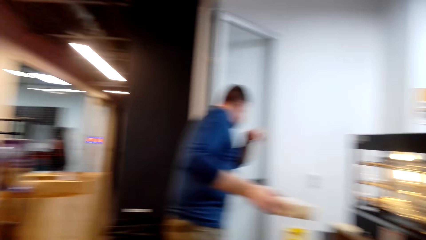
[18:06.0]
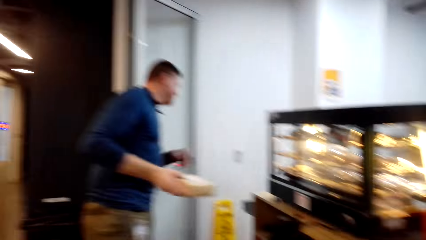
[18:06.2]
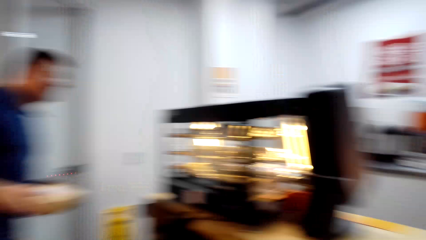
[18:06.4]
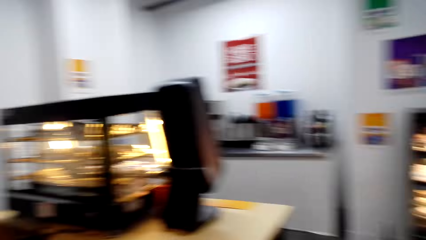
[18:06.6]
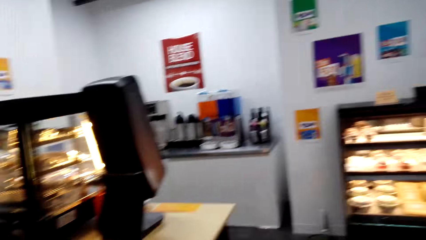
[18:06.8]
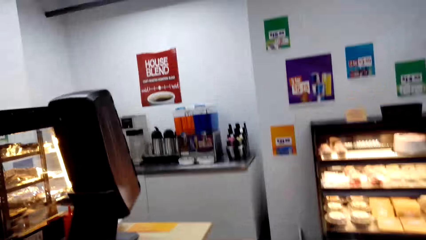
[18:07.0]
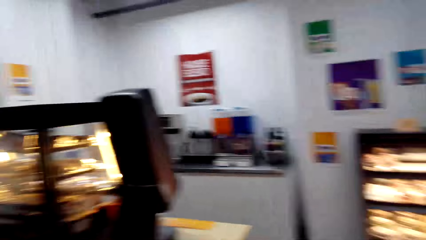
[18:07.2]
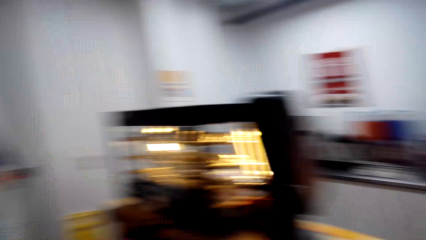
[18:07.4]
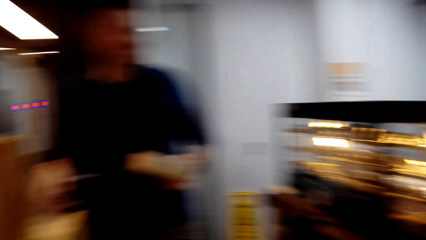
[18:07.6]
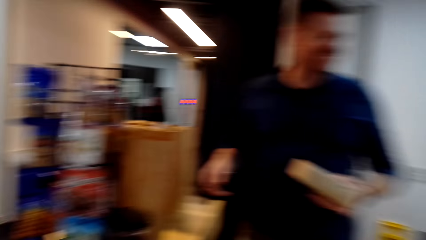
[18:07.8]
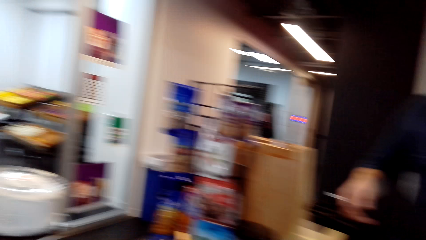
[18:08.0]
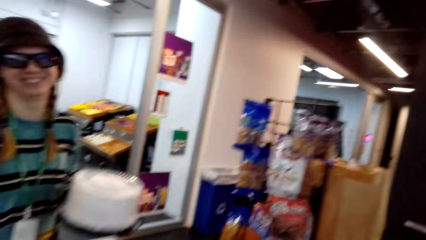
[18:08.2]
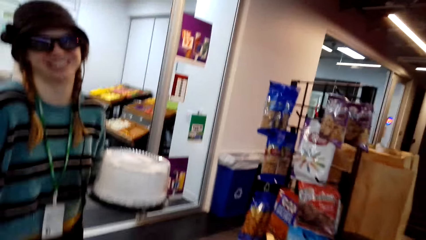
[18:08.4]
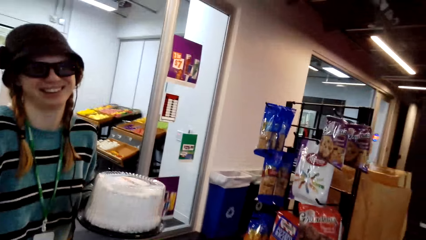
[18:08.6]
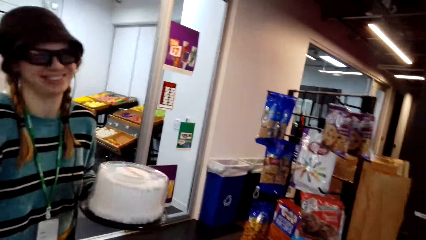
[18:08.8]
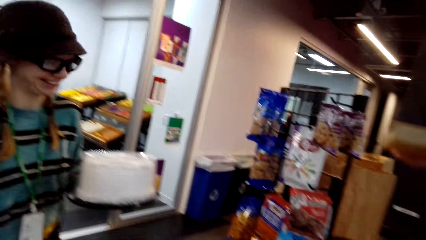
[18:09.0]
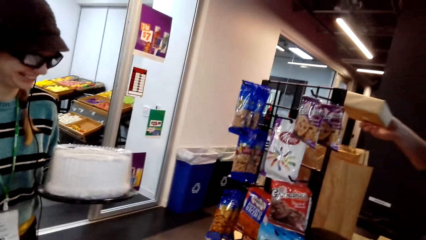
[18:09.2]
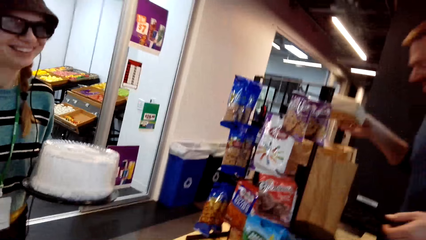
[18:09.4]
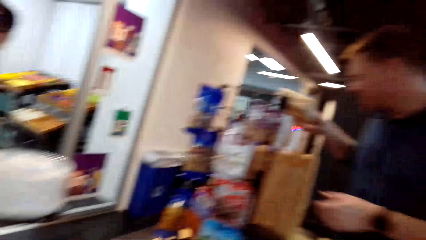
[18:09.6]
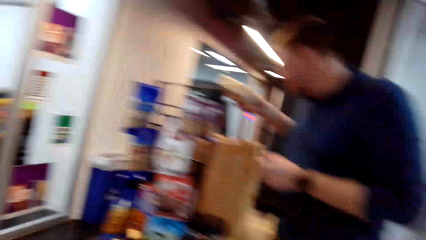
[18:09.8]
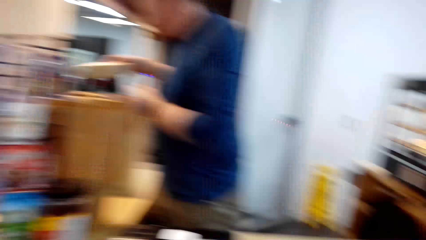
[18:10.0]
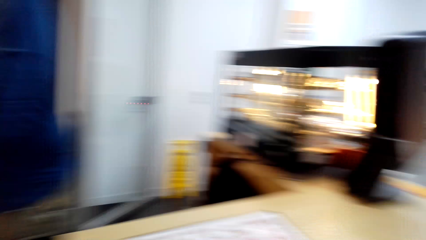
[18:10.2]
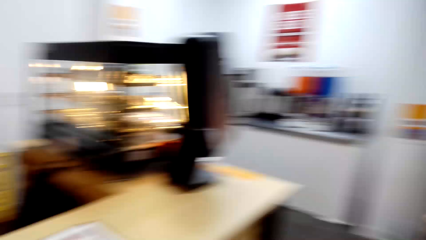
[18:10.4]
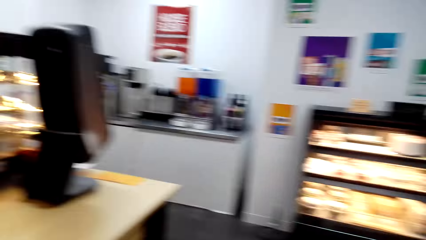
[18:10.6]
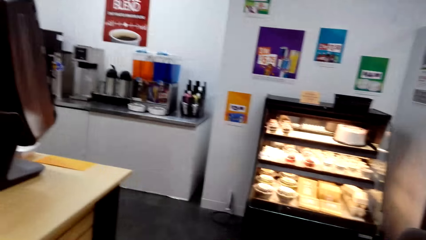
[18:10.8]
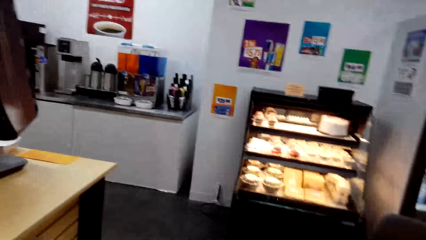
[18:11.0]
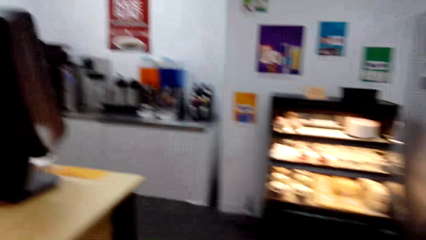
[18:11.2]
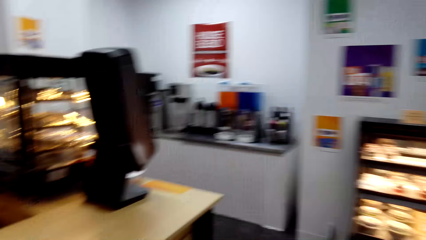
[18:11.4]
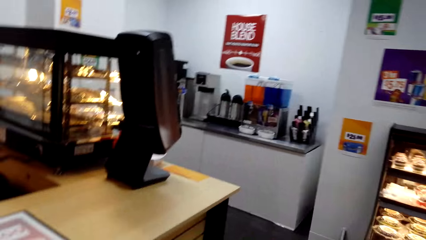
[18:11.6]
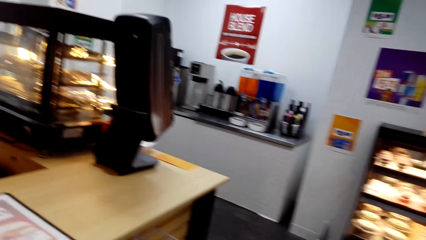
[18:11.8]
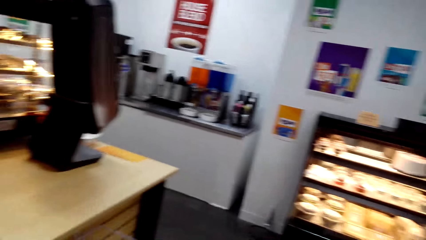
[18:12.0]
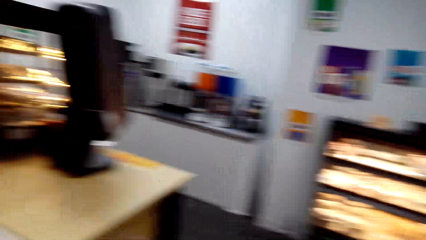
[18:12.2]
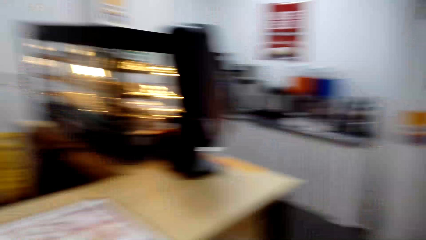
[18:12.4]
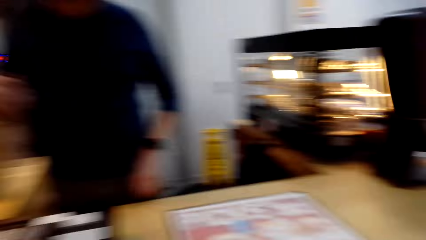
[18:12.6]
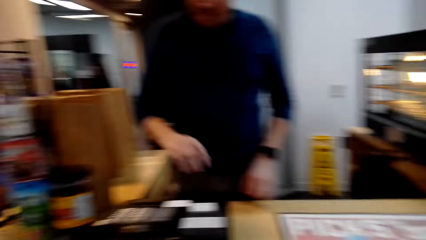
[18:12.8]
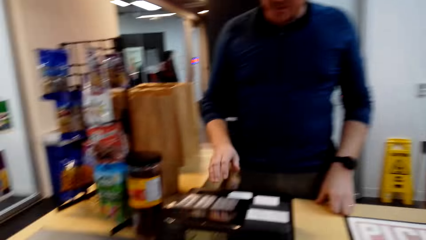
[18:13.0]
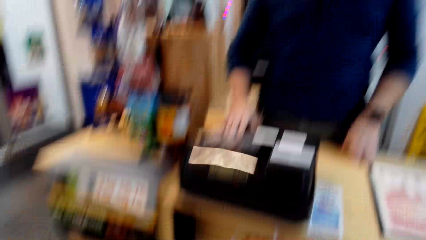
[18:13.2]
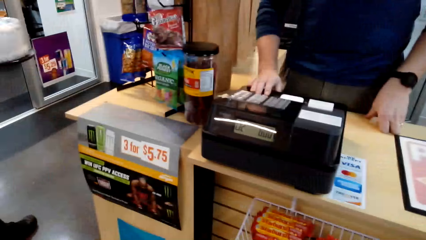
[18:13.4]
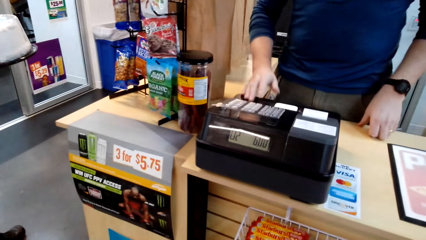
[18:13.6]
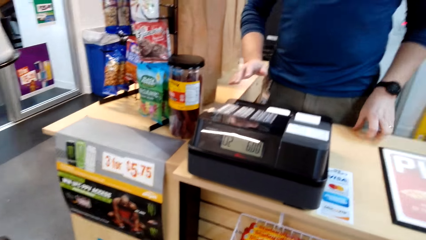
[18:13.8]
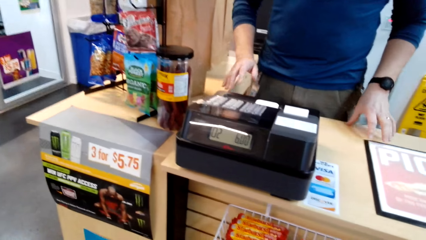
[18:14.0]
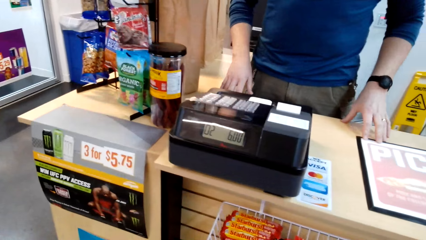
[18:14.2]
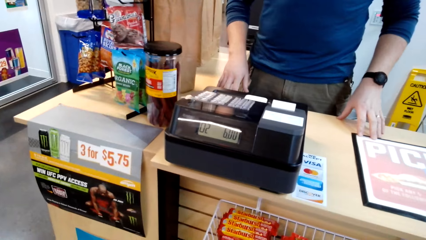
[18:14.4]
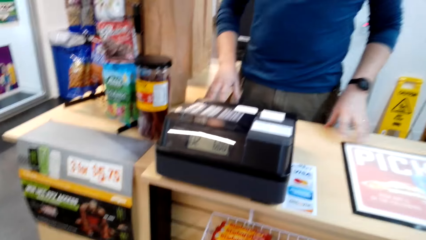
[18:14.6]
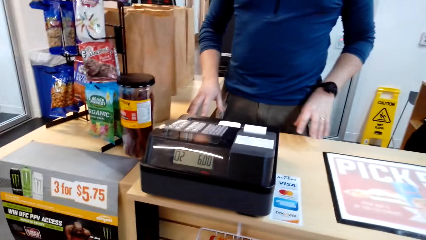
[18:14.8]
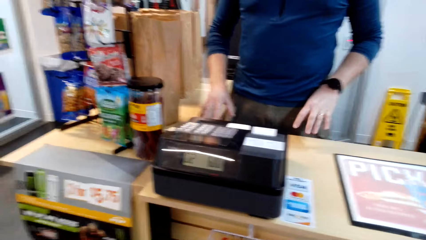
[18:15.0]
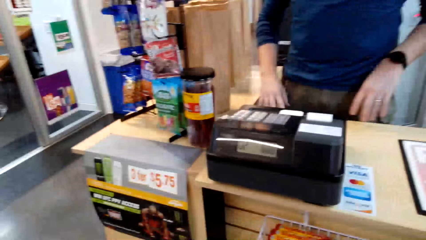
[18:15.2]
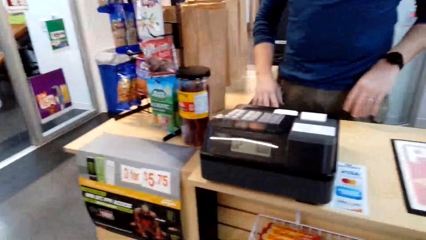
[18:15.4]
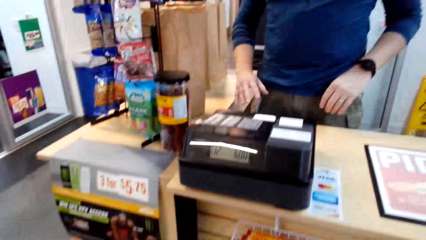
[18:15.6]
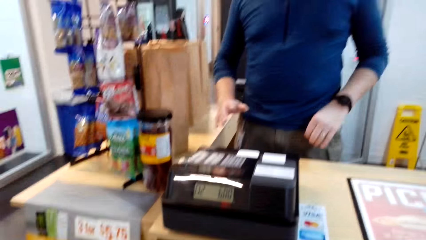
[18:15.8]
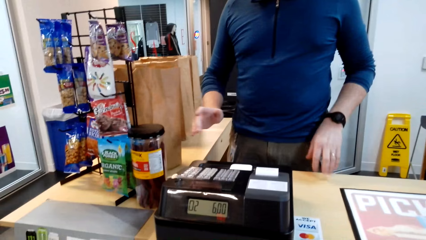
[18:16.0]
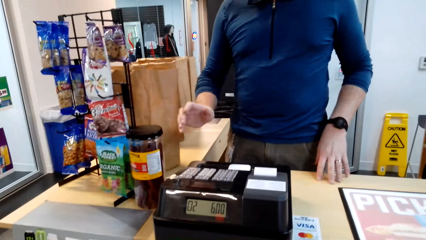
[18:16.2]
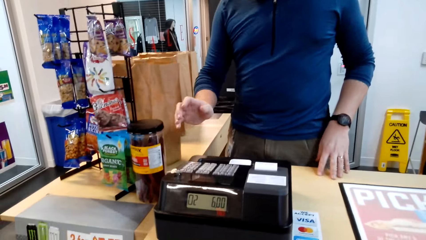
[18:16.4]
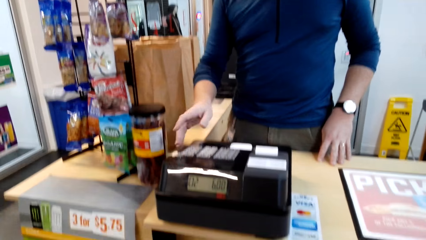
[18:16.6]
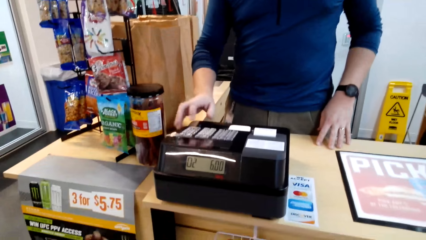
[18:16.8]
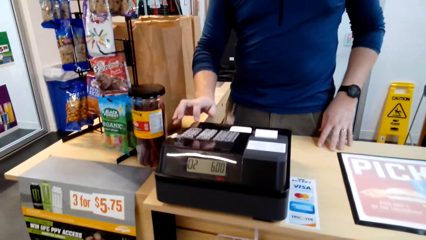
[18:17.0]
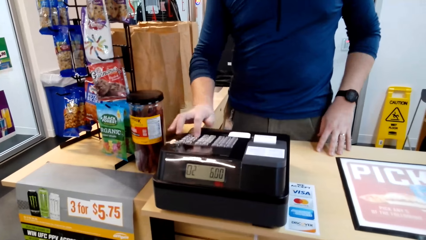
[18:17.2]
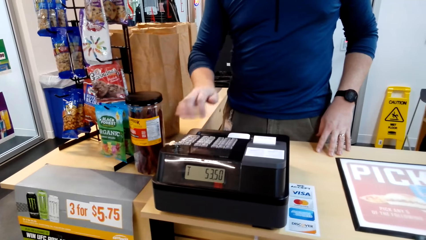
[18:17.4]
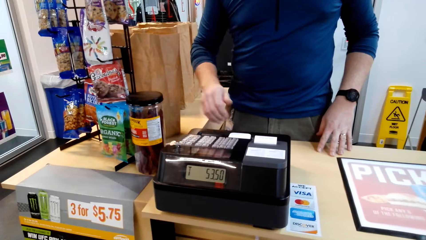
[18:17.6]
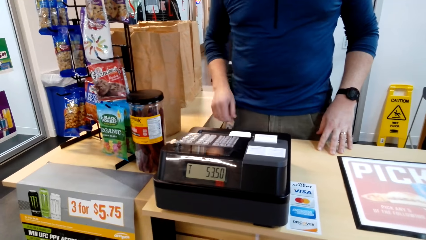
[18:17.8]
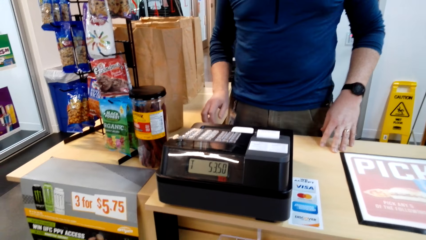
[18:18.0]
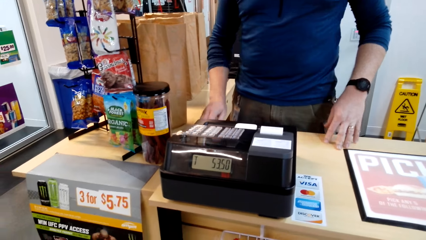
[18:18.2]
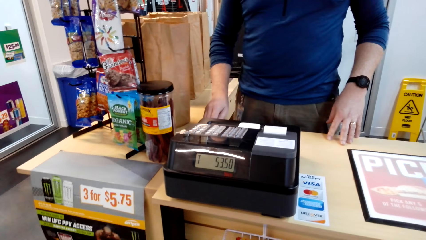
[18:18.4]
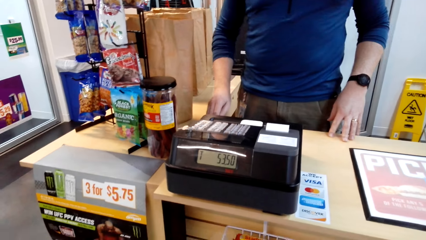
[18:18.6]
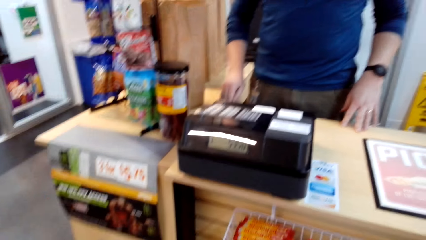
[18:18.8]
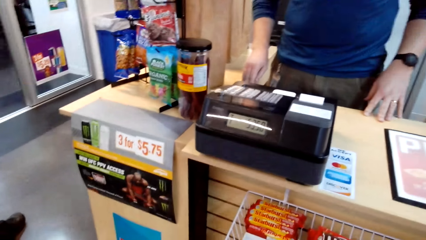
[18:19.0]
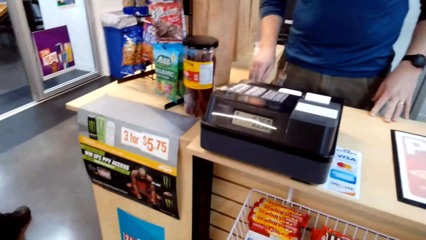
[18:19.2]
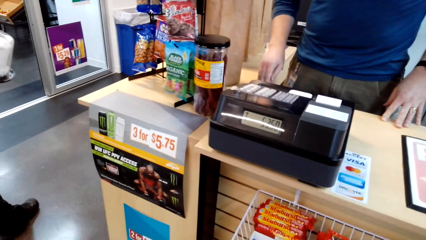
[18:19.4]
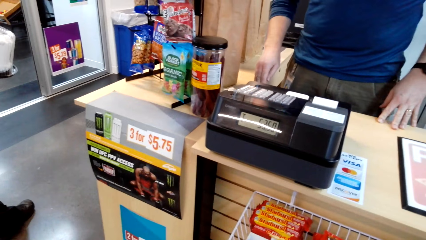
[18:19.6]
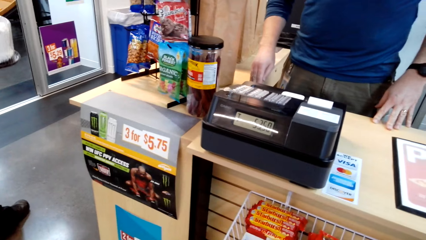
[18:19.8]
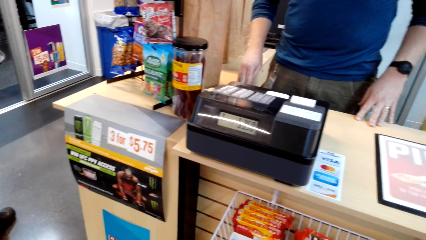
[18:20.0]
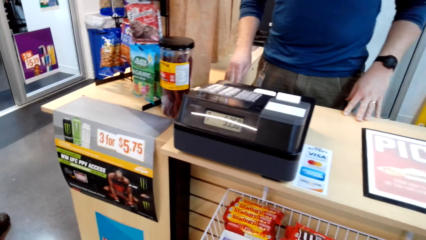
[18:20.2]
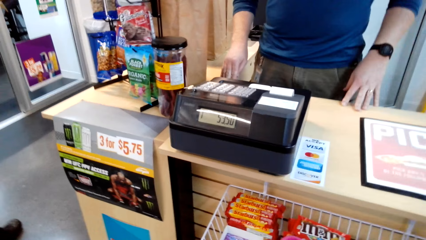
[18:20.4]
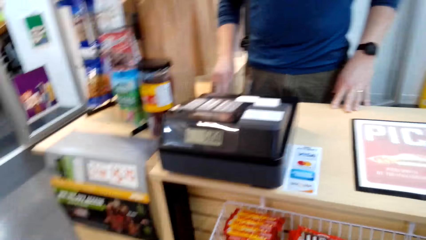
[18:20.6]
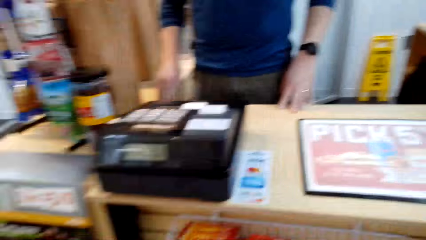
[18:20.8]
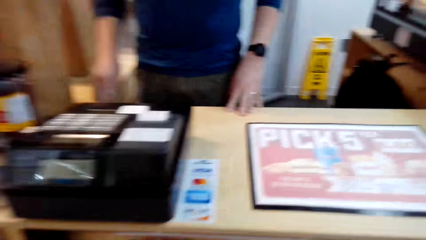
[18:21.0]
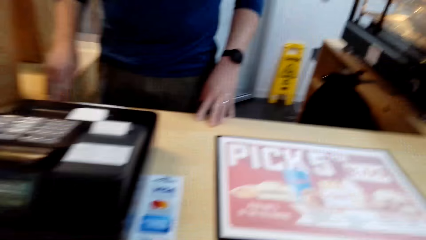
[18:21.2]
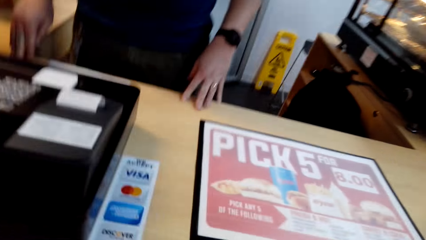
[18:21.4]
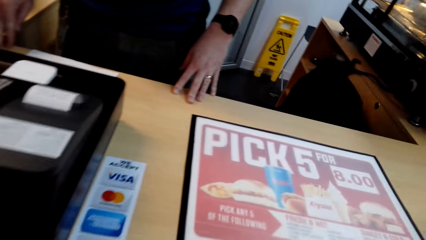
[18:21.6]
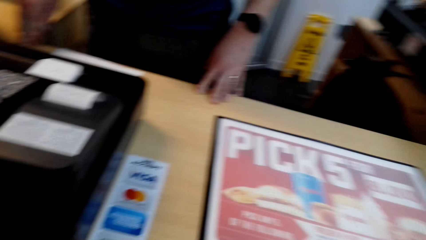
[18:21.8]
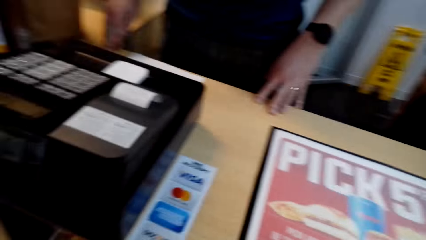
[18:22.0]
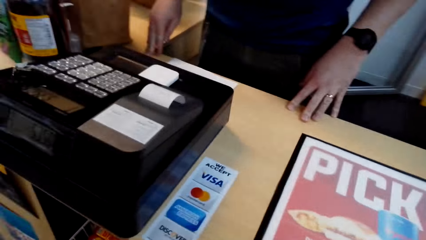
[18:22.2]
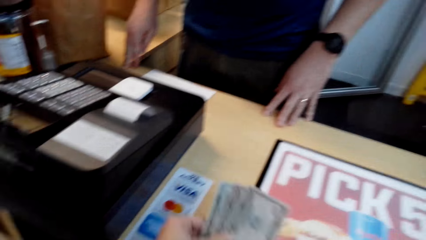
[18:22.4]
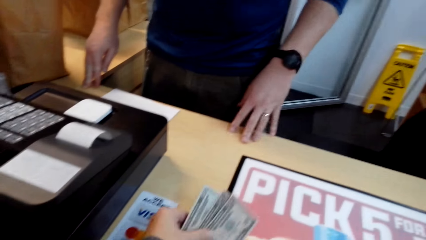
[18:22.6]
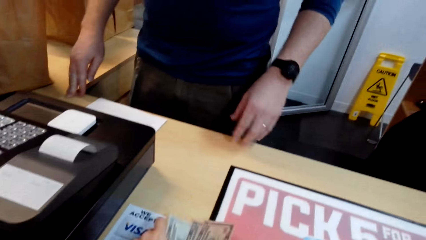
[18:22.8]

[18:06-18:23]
The camera wearer presses the cash register. A man presses the calculator machine.
